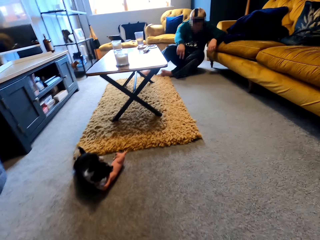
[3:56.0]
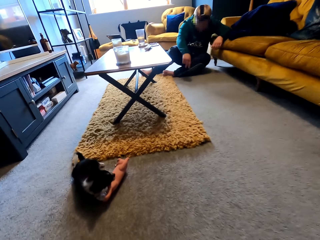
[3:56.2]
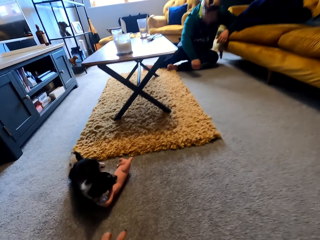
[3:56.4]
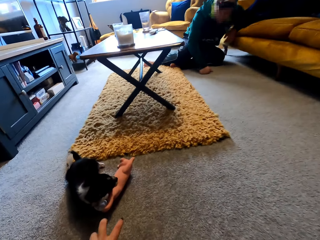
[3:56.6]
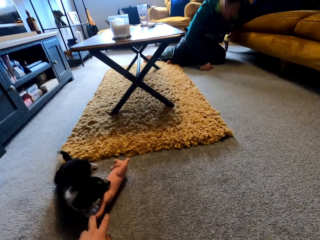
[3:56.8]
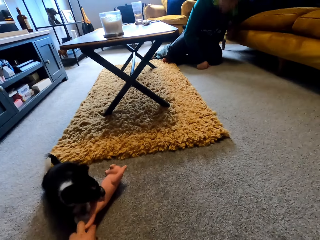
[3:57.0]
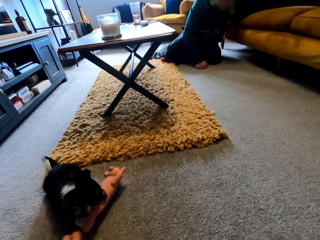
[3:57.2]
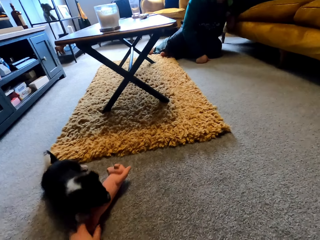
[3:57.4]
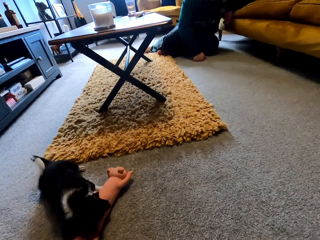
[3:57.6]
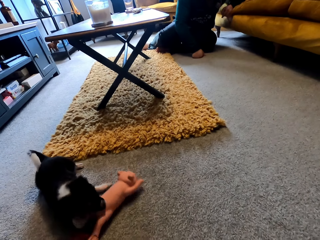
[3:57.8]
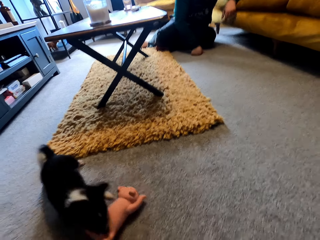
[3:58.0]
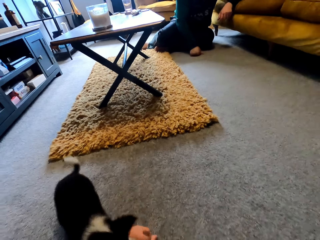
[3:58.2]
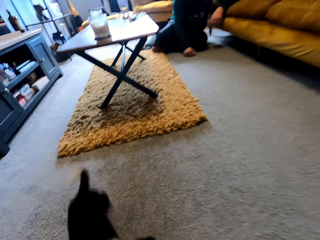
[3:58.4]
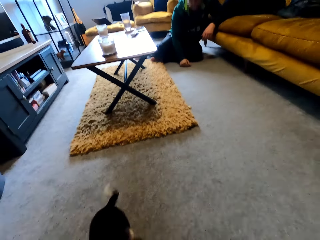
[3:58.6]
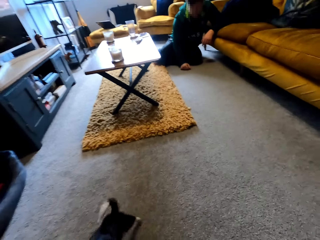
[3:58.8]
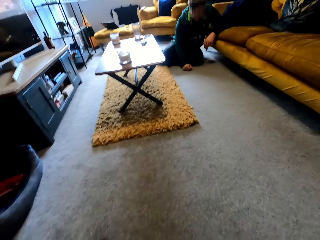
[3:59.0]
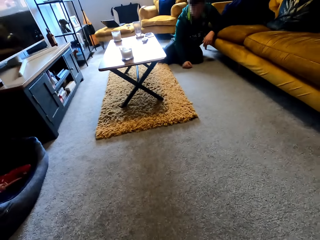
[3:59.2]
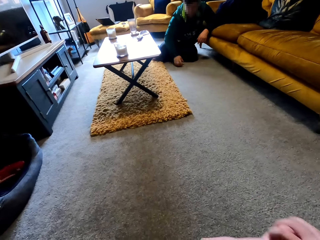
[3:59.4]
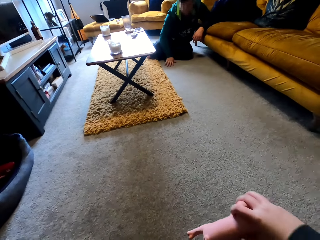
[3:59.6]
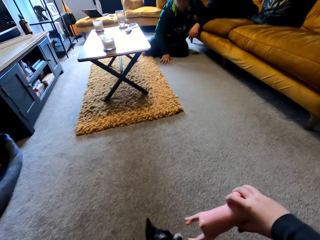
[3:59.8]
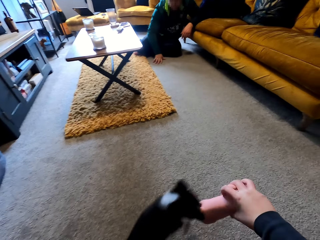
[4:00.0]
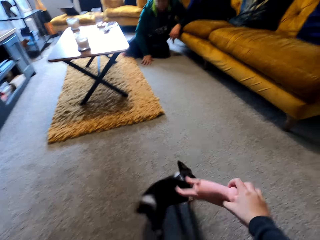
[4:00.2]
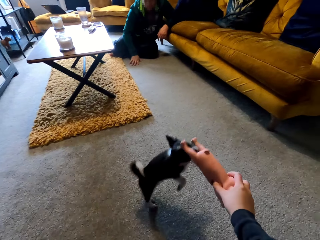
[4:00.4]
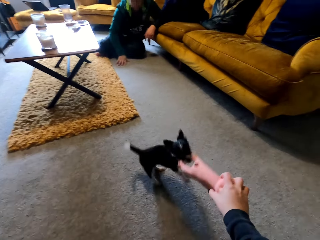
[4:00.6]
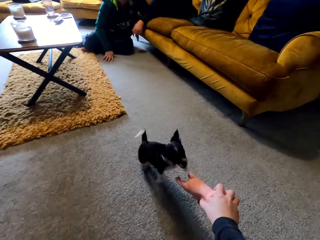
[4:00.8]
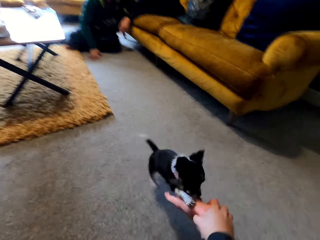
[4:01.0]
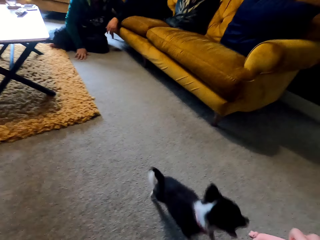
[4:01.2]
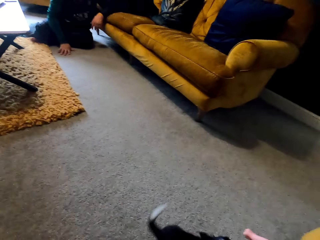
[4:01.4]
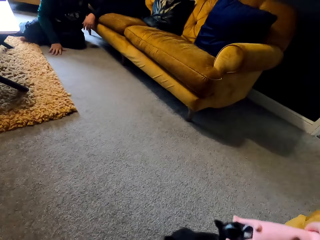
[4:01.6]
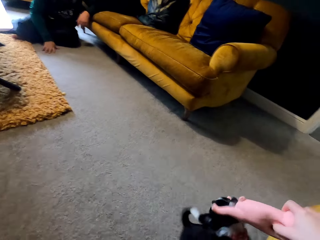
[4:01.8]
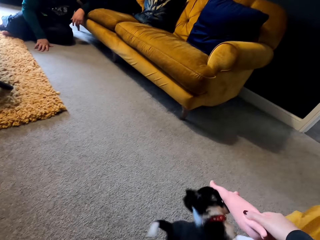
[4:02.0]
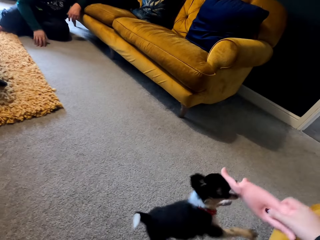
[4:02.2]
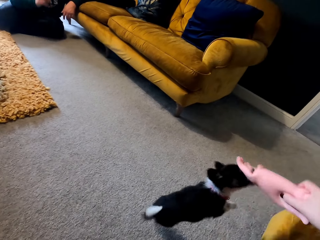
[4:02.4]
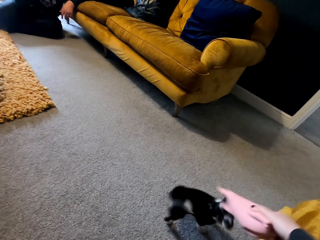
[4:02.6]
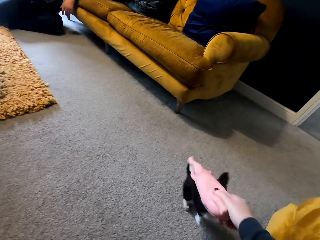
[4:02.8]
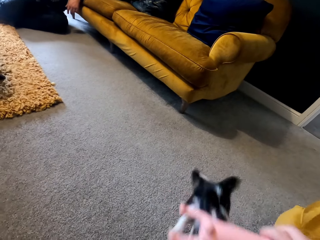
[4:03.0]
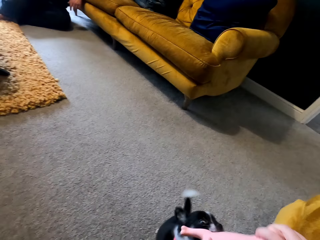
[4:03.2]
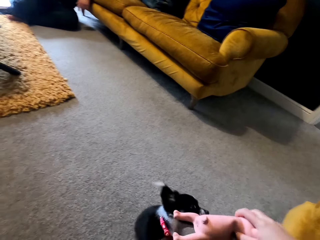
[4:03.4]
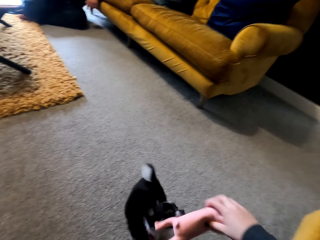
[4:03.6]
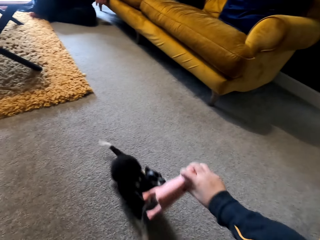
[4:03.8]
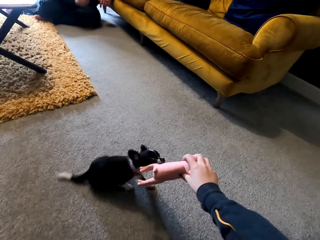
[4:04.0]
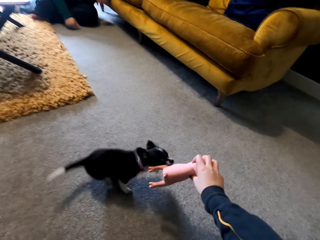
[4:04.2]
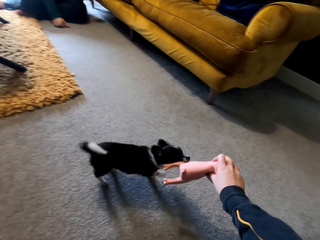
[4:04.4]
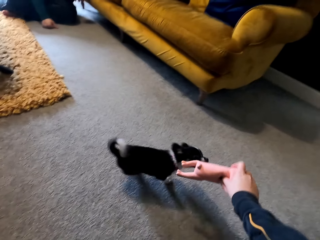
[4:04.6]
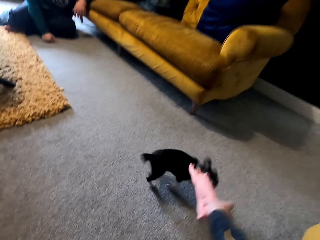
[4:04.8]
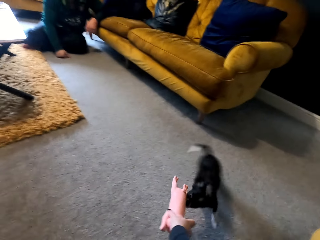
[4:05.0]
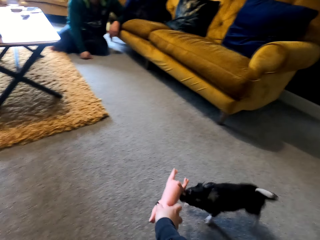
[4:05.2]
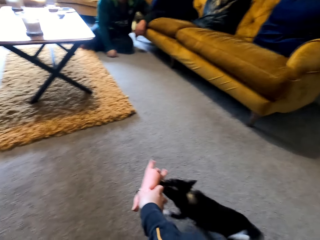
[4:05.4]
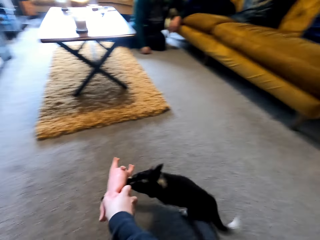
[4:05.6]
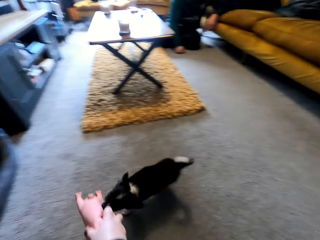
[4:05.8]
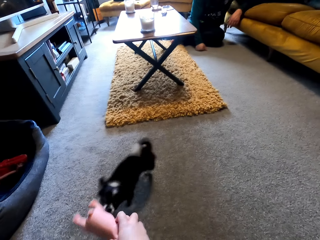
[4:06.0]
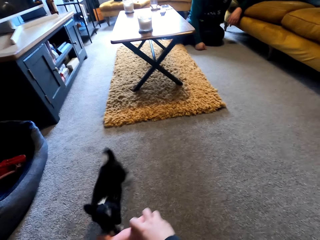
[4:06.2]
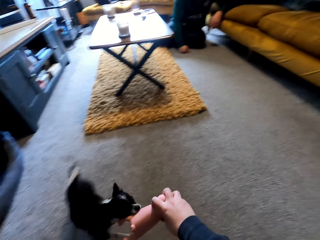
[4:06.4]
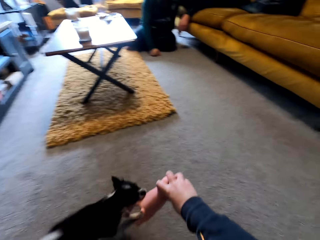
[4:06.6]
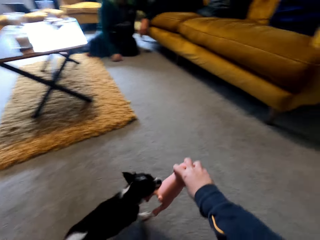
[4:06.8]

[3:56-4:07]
The camera wearer takes a doll. They play with a puppy.

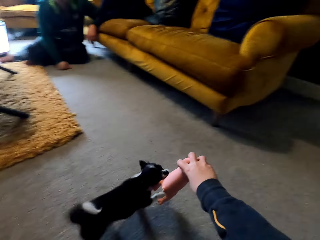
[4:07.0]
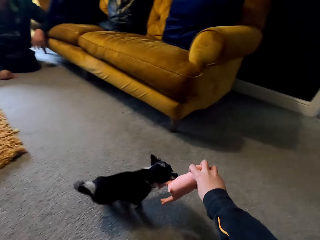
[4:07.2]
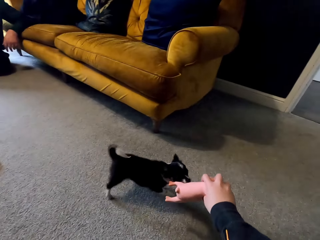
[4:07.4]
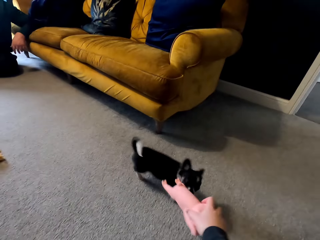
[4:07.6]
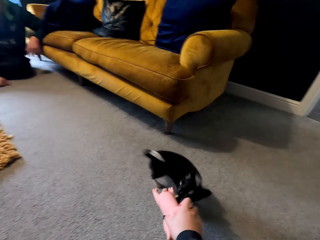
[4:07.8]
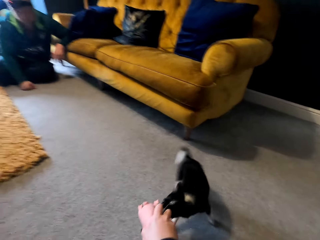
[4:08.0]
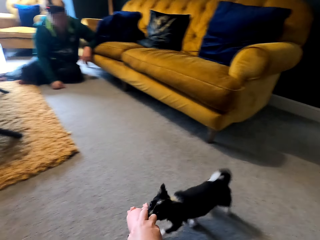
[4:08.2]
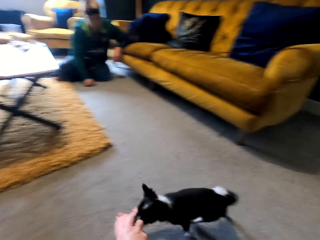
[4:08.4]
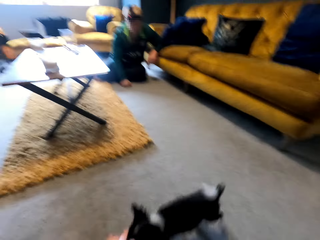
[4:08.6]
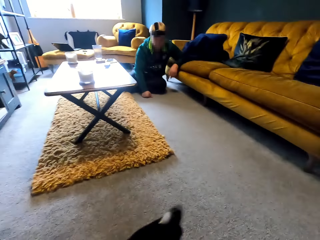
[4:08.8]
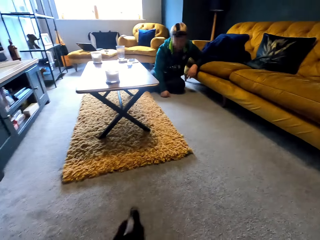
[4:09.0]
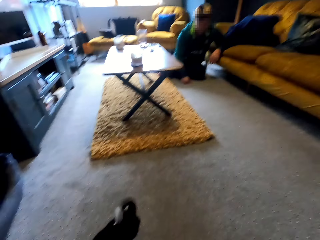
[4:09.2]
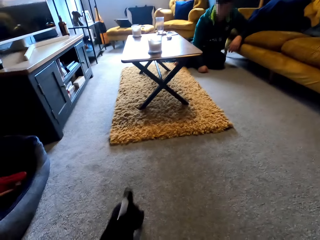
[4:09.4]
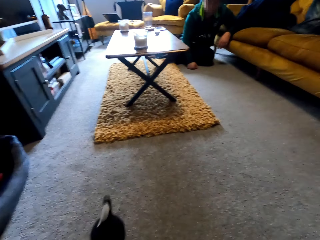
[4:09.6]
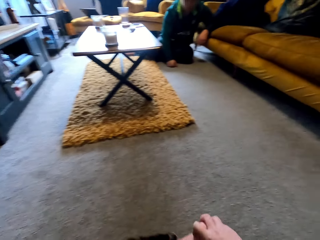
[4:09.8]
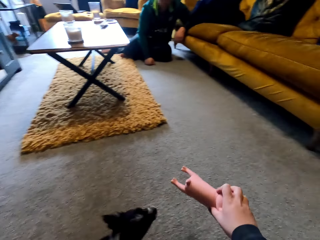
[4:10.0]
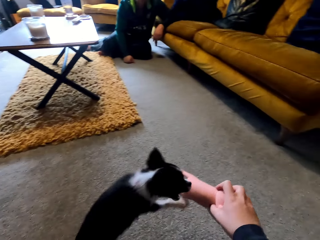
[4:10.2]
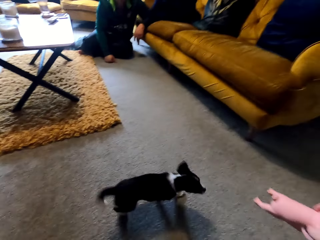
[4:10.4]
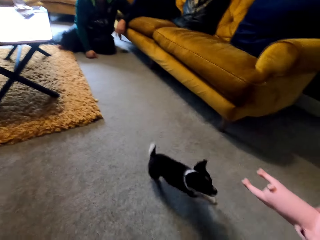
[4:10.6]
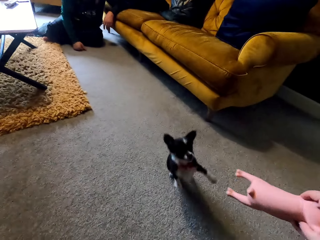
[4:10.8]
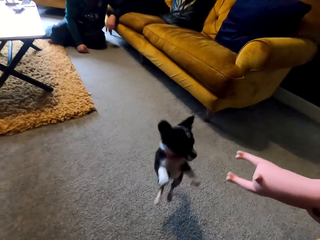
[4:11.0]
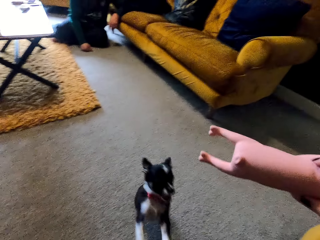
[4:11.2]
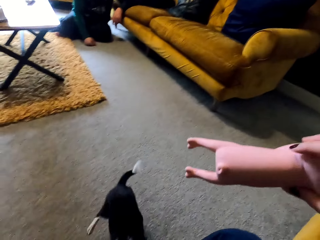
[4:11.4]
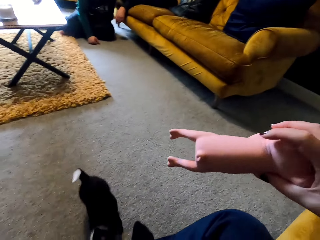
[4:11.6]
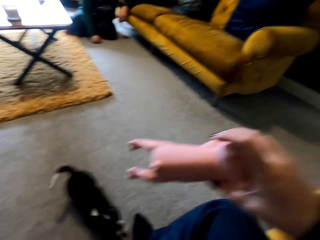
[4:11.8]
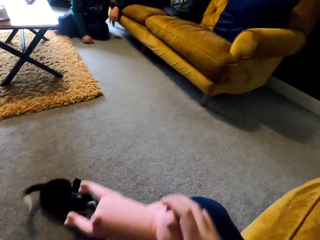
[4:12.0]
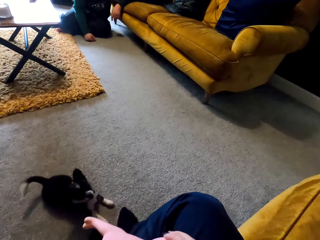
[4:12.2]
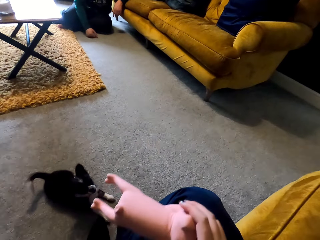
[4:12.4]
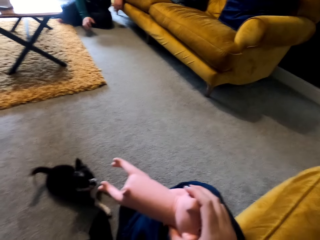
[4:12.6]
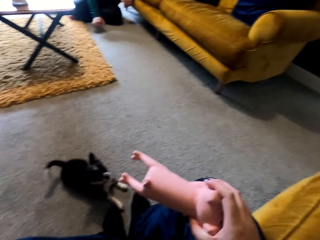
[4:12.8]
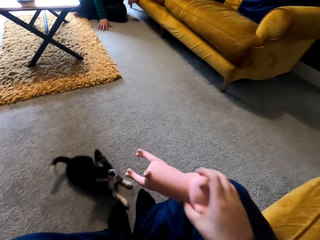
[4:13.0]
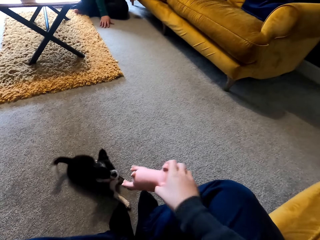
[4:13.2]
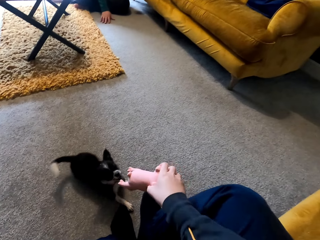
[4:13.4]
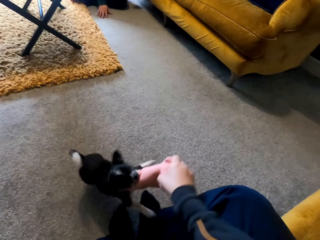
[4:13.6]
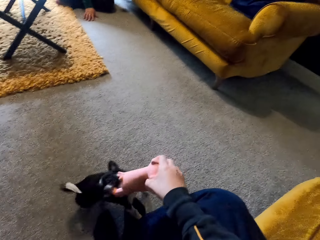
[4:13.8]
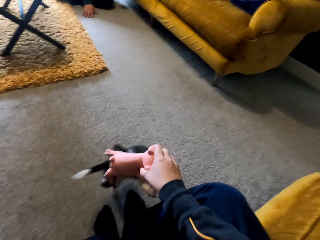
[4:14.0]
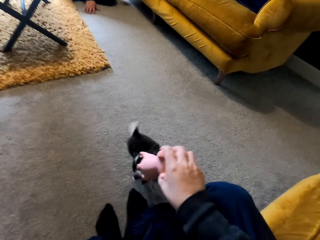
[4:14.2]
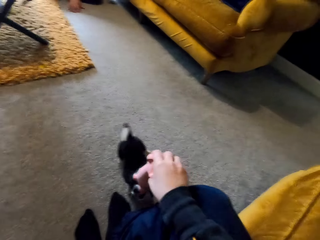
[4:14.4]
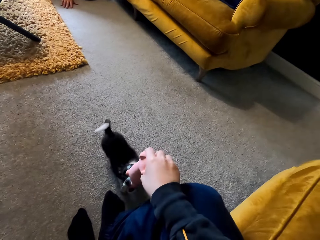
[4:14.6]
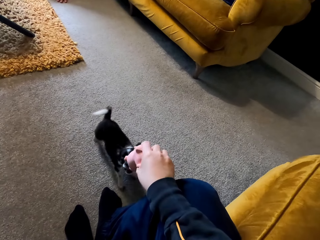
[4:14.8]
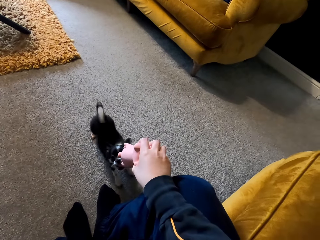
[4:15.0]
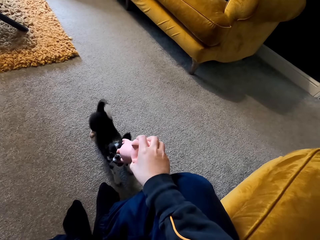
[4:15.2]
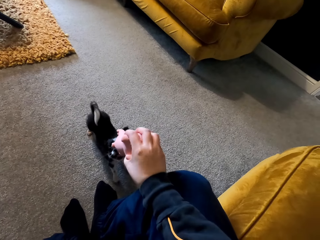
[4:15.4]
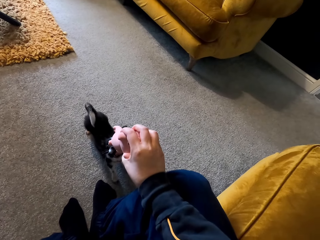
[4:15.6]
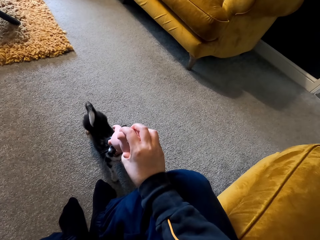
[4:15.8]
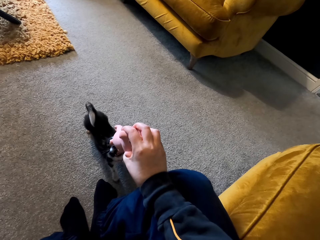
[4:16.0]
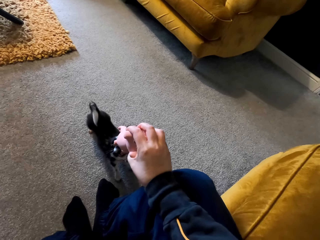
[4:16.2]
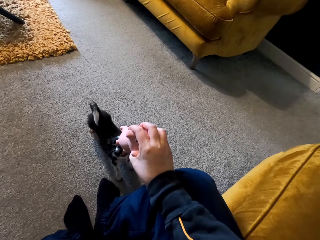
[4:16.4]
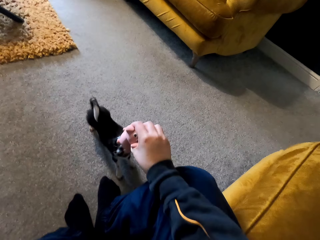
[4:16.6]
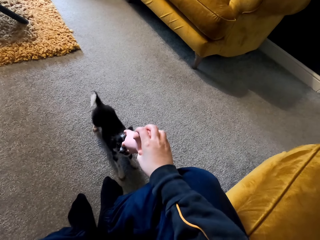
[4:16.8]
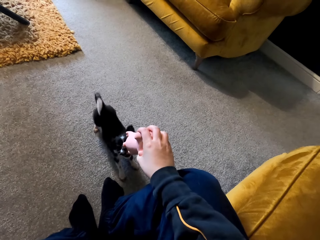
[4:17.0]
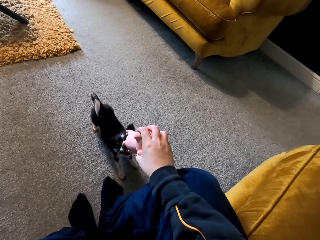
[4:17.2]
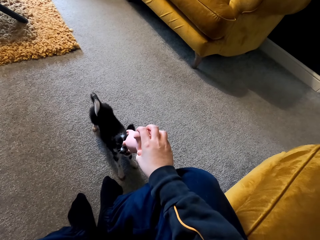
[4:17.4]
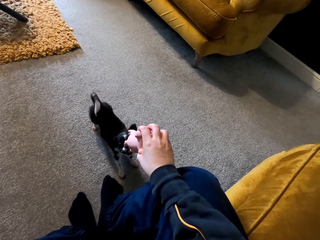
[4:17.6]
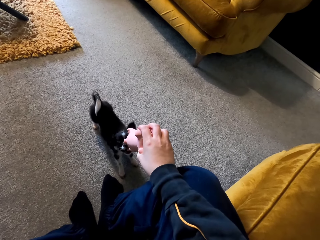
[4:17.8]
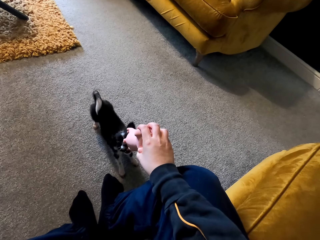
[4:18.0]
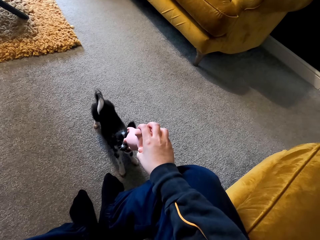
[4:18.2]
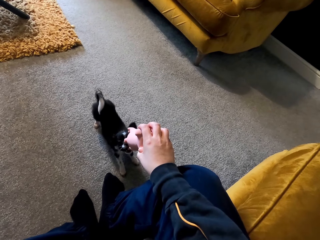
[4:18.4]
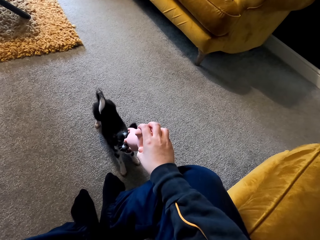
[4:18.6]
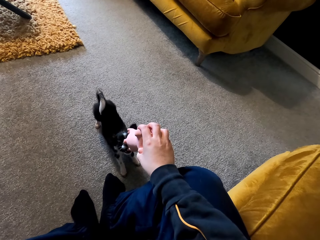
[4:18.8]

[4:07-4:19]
The camera wearer waves a stuffed animal at a puppy. They play with the puppy.
